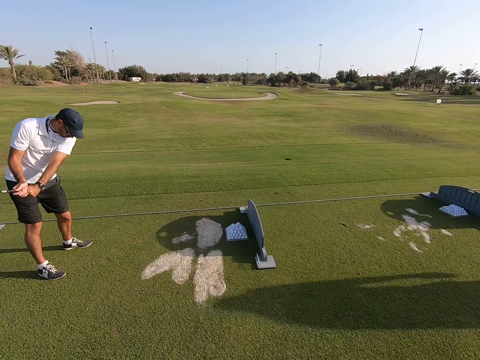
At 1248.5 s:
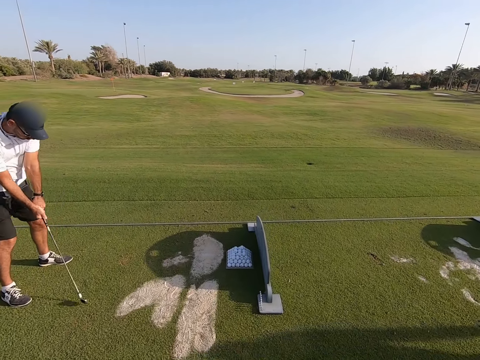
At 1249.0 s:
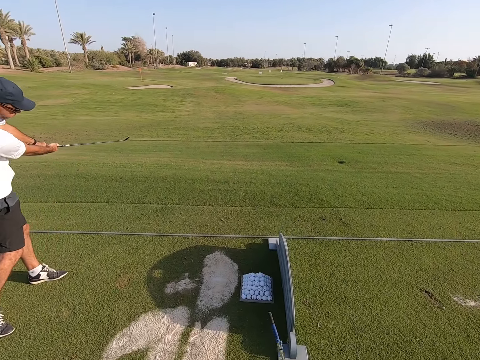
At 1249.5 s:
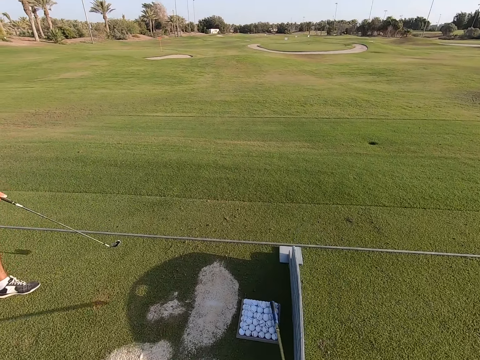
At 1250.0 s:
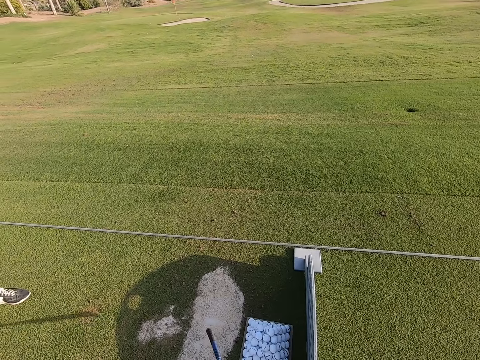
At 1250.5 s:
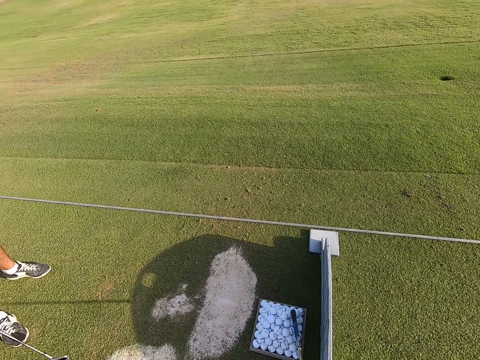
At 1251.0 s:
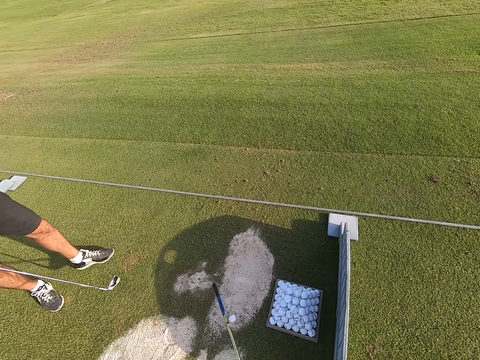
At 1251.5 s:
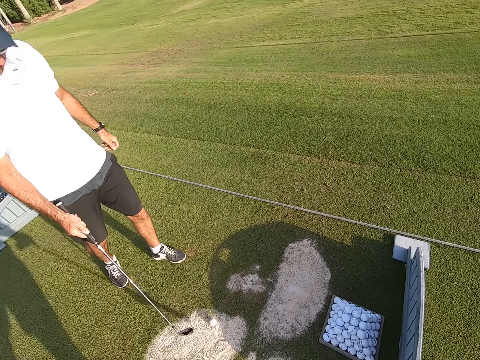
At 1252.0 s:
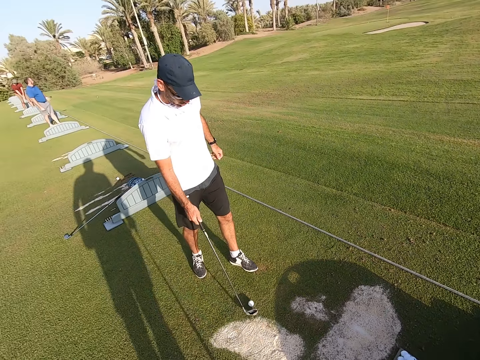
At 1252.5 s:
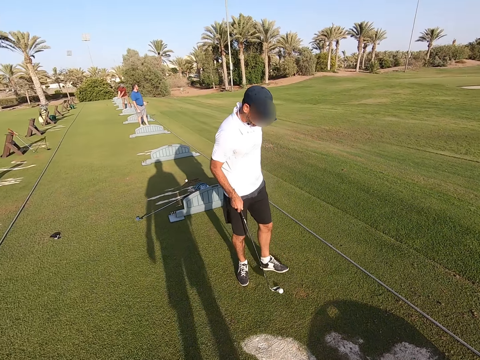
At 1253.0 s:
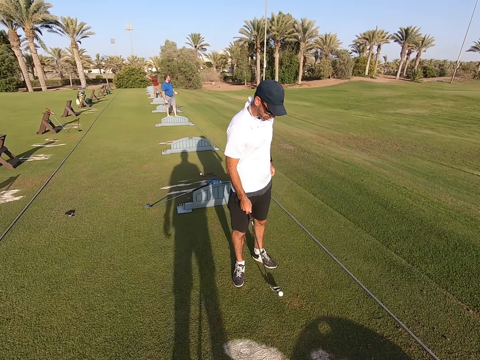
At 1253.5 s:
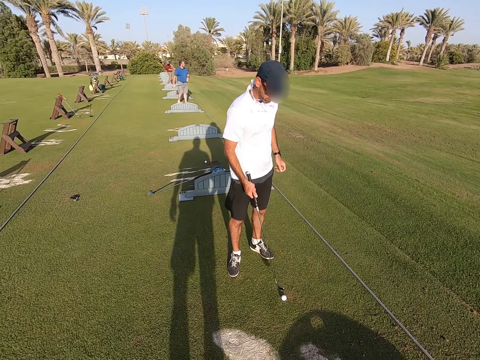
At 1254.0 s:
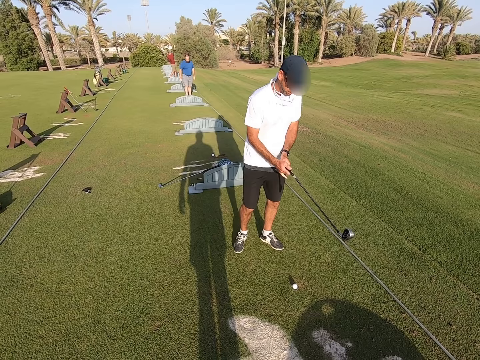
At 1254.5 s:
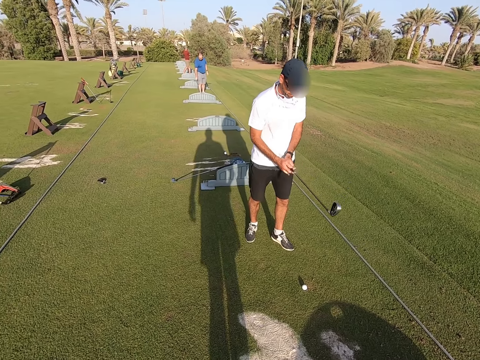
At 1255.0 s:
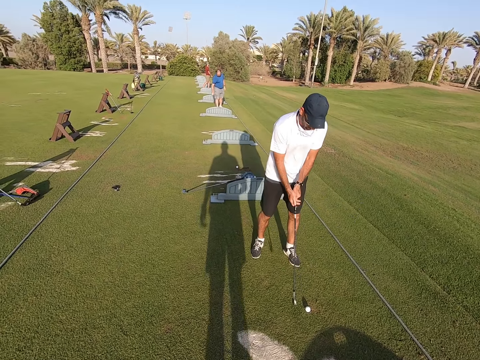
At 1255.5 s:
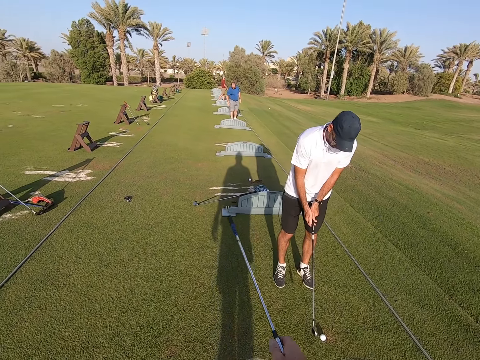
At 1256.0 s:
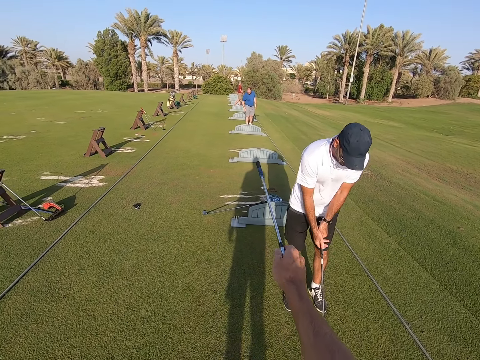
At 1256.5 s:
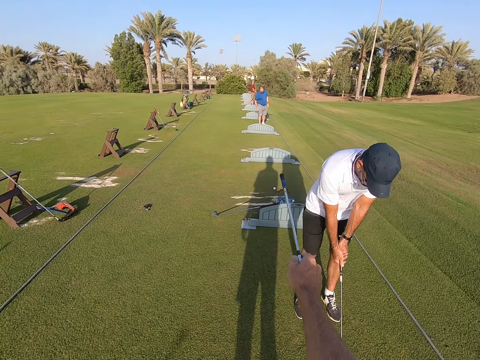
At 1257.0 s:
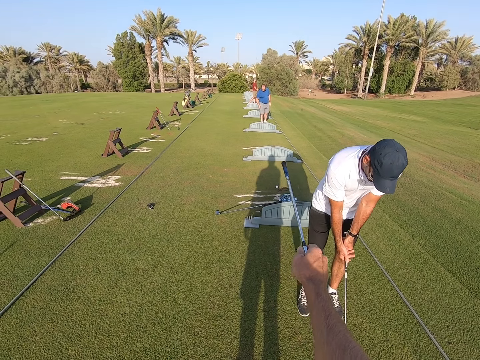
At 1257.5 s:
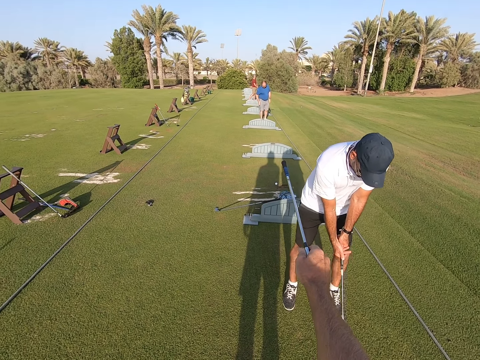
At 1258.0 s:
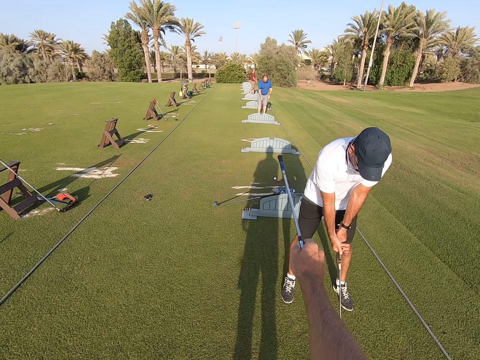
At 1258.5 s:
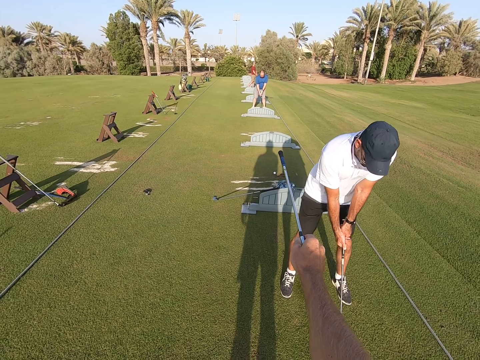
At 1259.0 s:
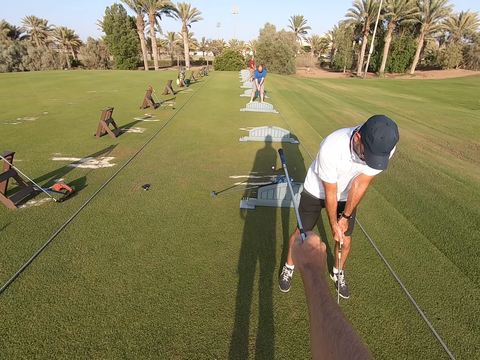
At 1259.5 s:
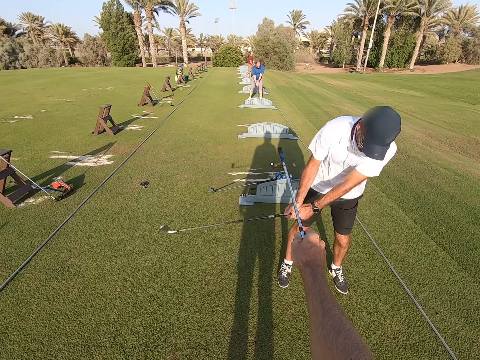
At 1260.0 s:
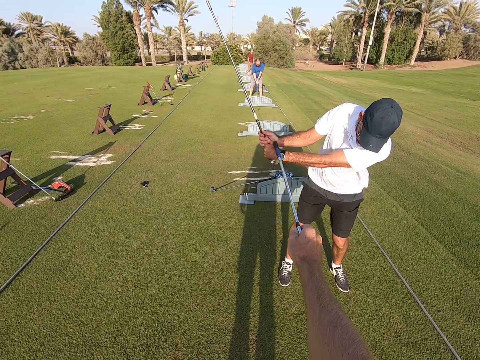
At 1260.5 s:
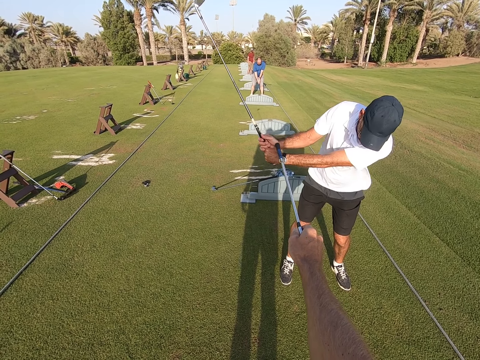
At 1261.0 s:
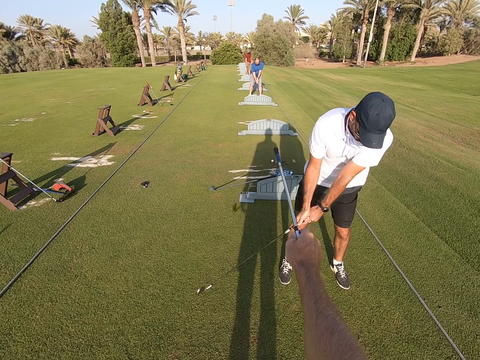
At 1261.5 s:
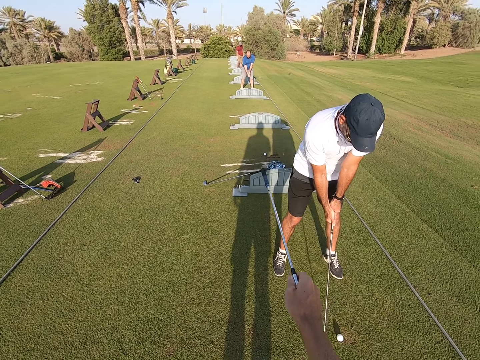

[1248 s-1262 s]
The camera wearer walks around. He passes the golf ball with his golf club to a person. The person collects the golf ball with a golf stick on the ground. Another person plays the game. A third person moves the legs. The camera wearer points at the second person with the golf stick. The first person moves the golf stick.

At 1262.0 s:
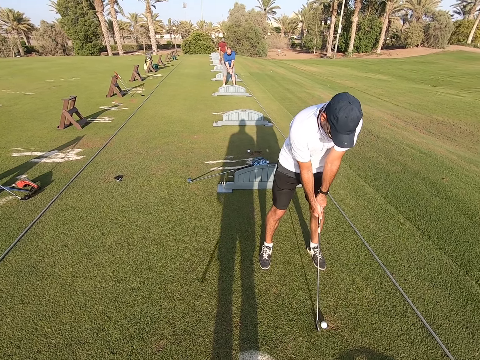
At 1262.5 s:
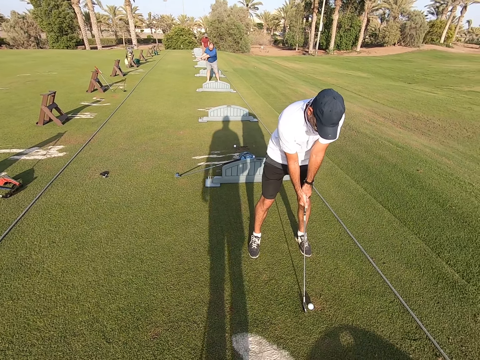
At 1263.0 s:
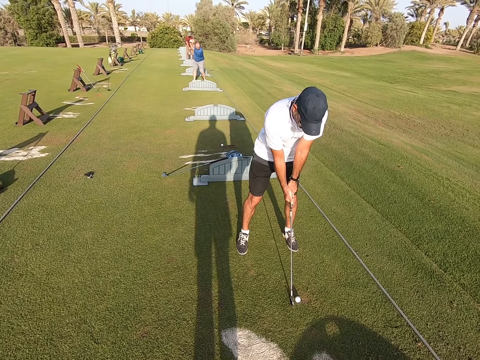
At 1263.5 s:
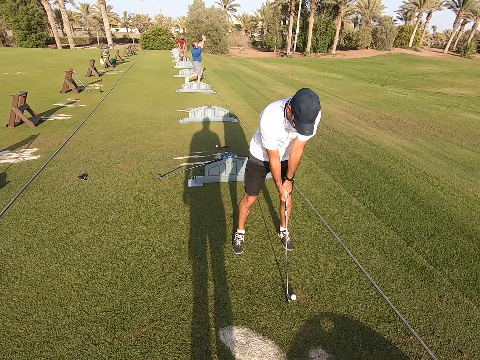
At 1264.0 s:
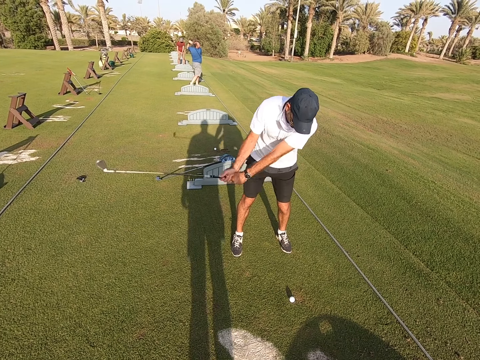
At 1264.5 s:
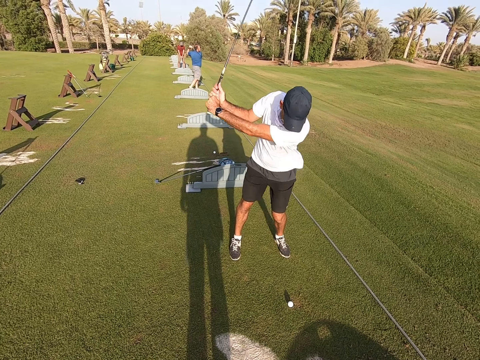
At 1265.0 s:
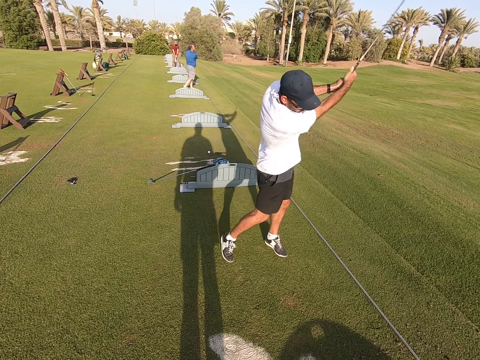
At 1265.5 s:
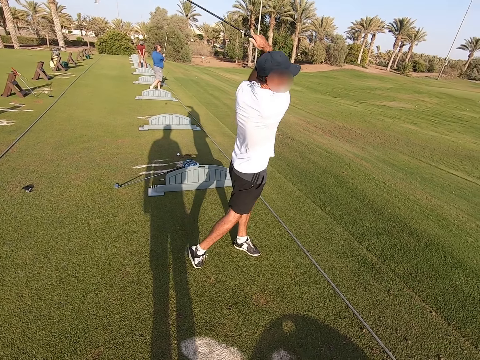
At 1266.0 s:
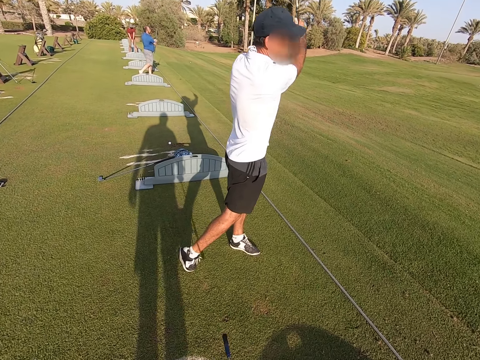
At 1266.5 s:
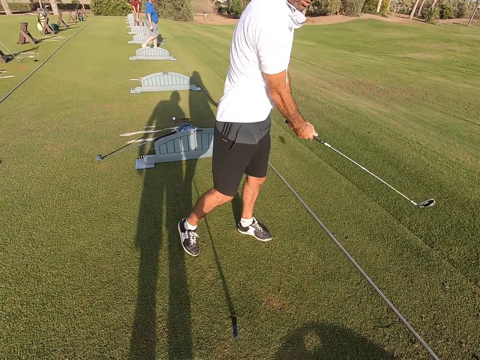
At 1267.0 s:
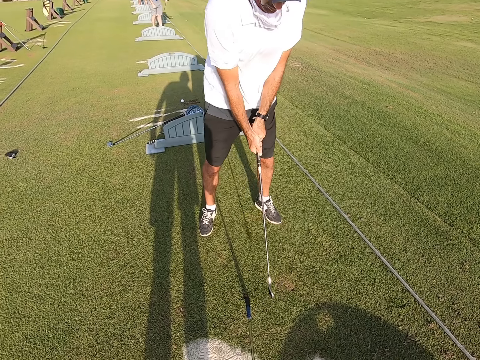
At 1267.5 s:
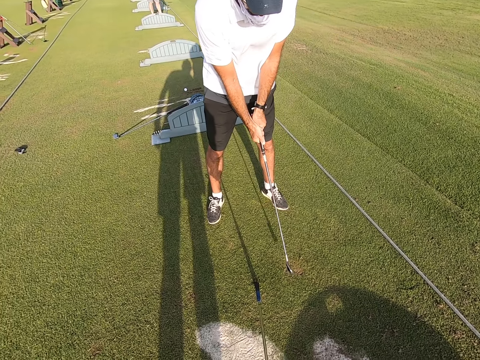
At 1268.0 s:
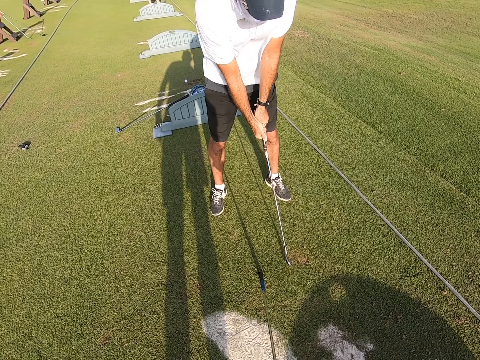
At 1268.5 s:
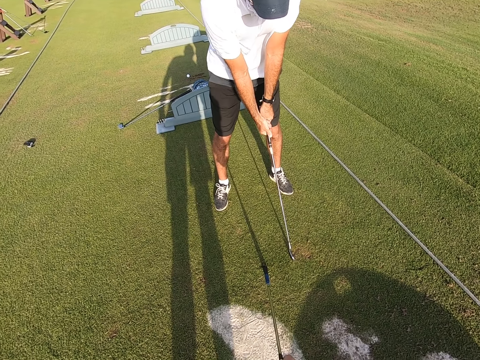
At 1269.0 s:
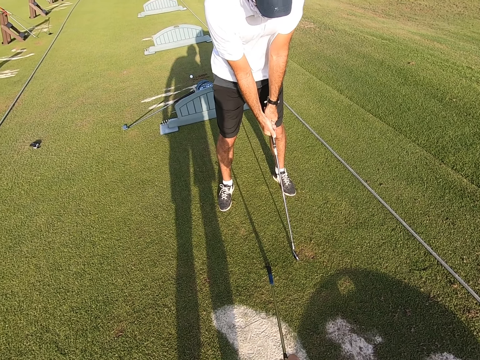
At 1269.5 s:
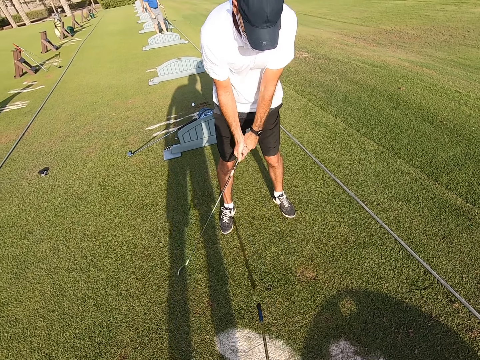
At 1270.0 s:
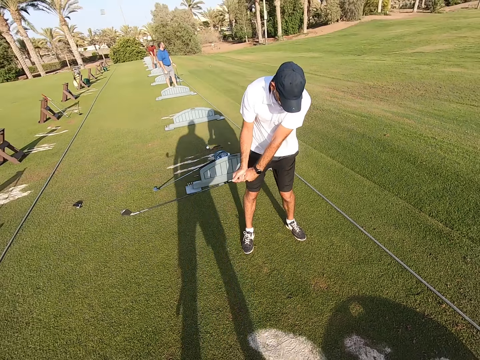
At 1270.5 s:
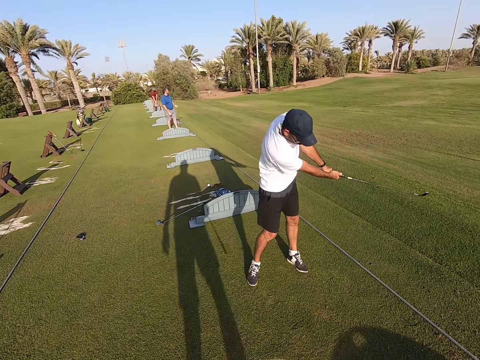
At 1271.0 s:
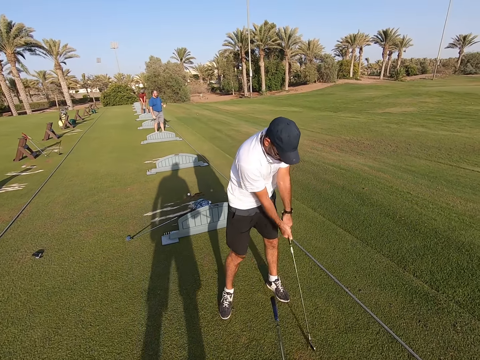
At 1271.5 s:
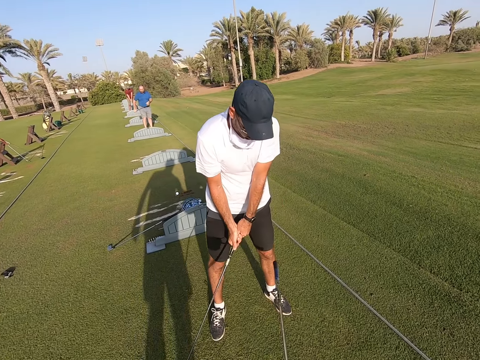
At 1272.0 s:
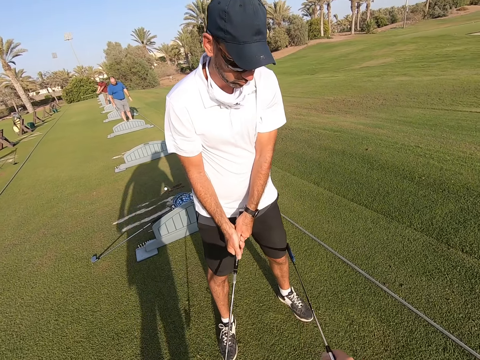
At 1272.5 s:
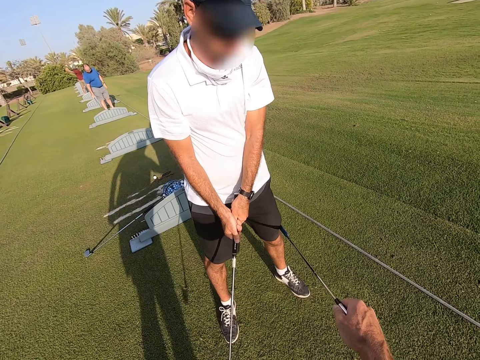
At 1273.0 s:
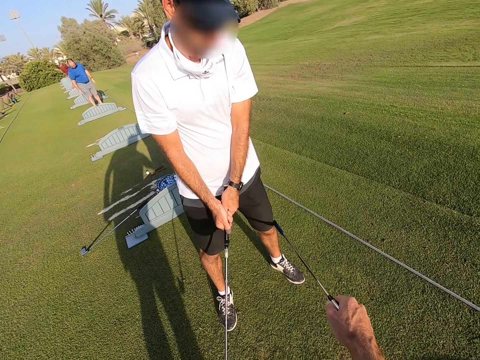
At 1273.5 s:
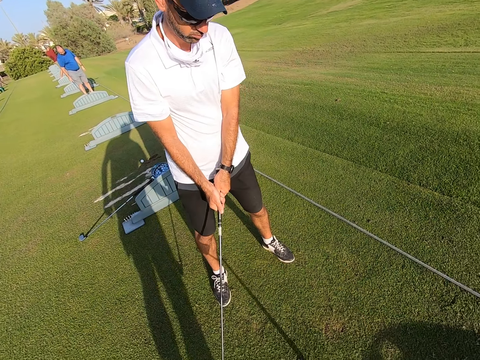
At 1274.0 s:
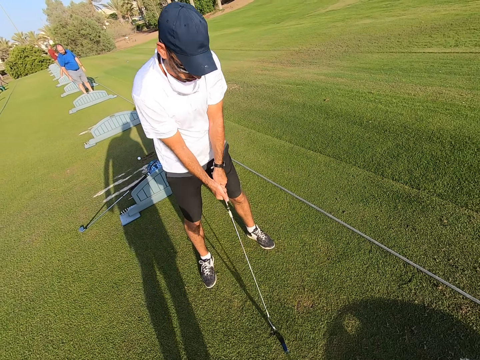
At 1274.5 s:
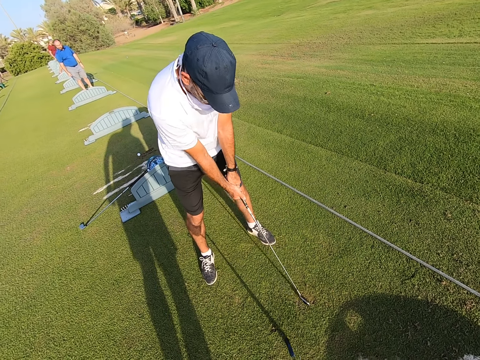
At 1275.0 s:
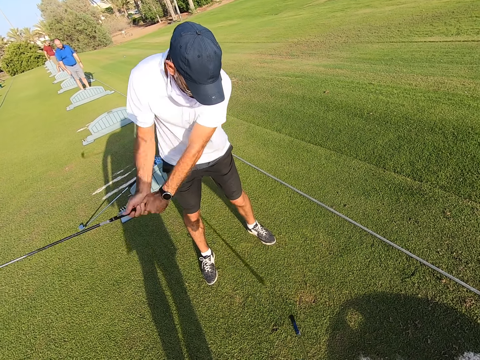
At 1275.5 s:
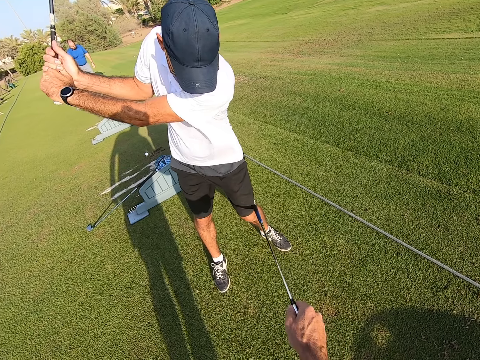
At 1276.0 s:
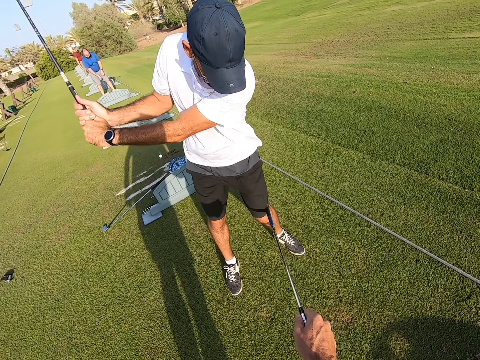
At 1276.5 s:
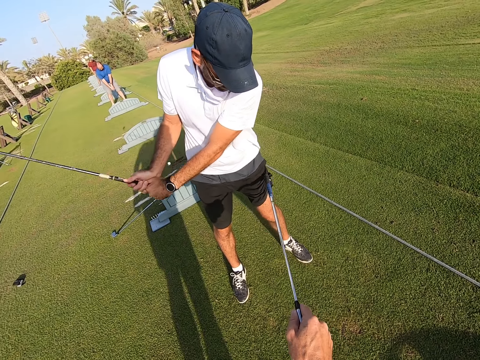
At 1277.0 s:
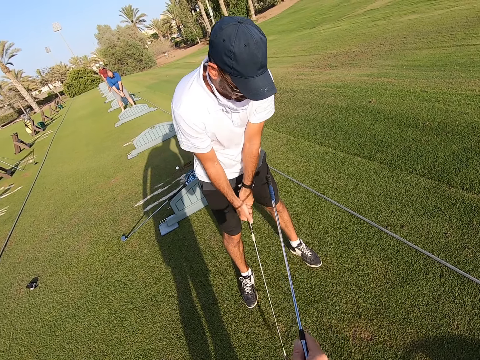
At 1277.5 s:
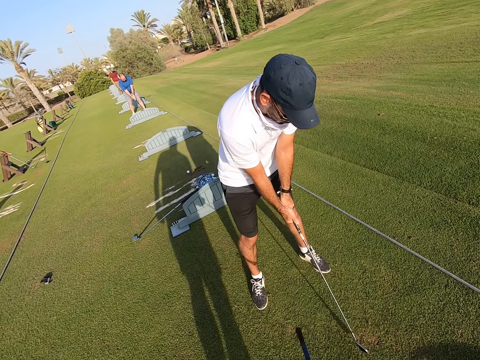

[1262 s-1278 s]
A man plays the game. A person hits the golf ball. A person plays the game. The person moves the golf stick. The camera wearer touches the knee of the person with a golf stick. The person moves the golf stick. The camera wearer touches the knee of the person with the golf stick. They pull the black cotton shorts with the golf stick.
